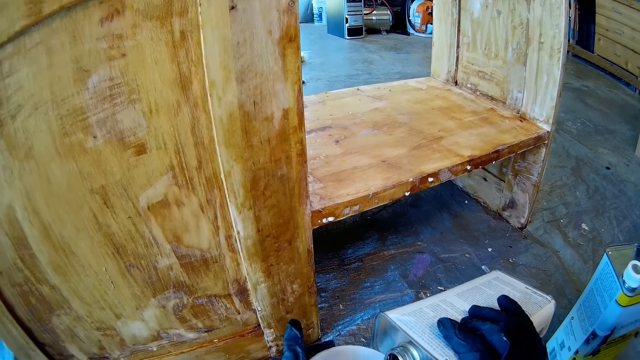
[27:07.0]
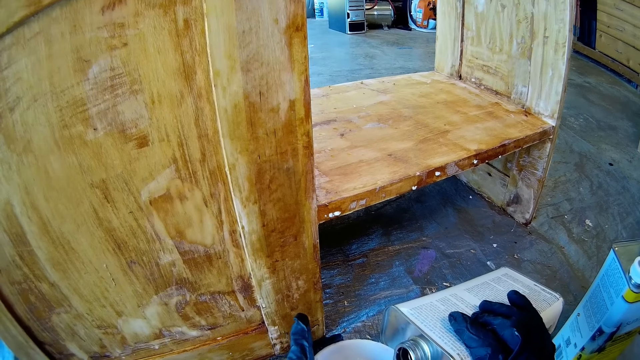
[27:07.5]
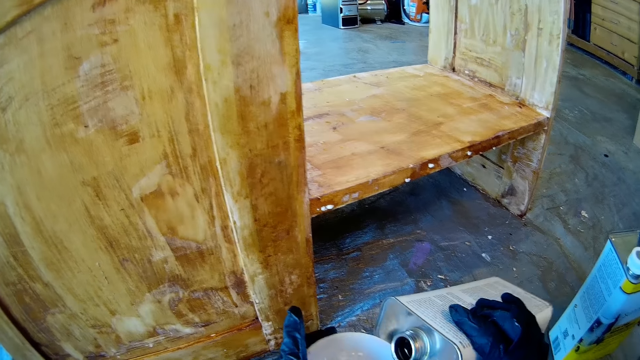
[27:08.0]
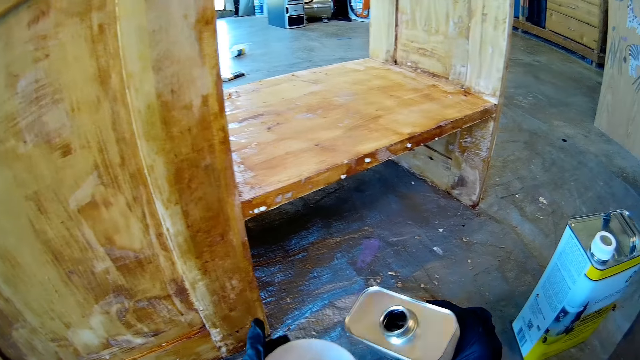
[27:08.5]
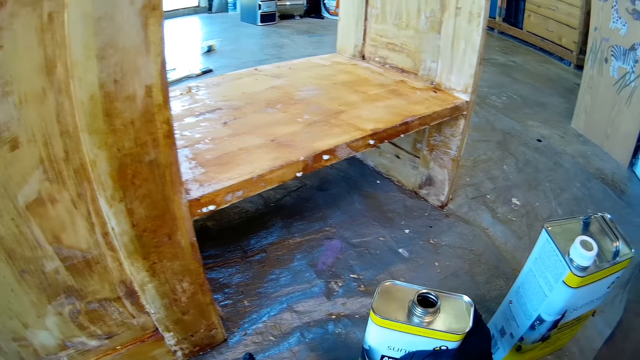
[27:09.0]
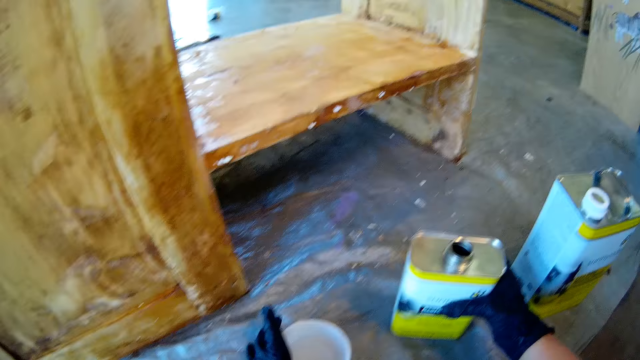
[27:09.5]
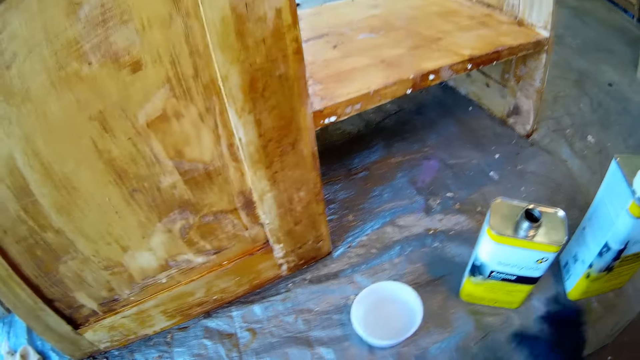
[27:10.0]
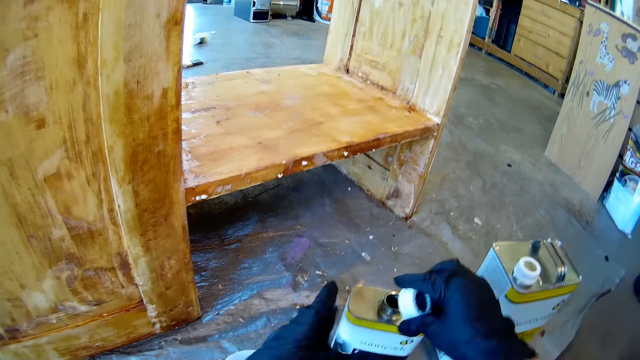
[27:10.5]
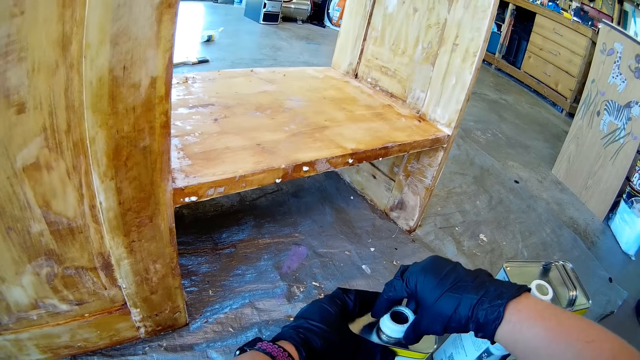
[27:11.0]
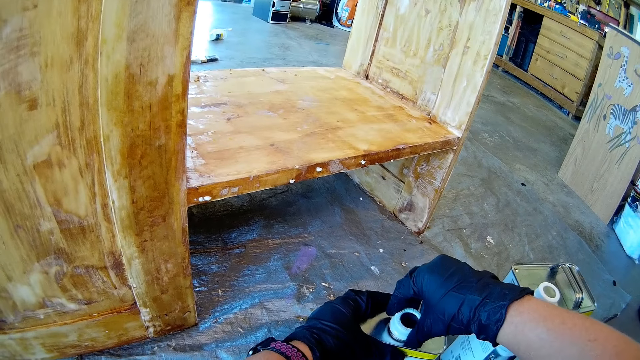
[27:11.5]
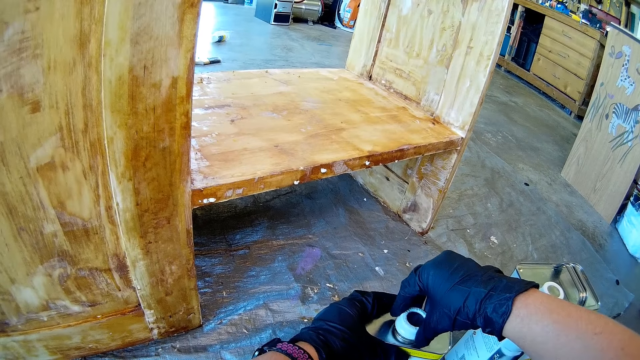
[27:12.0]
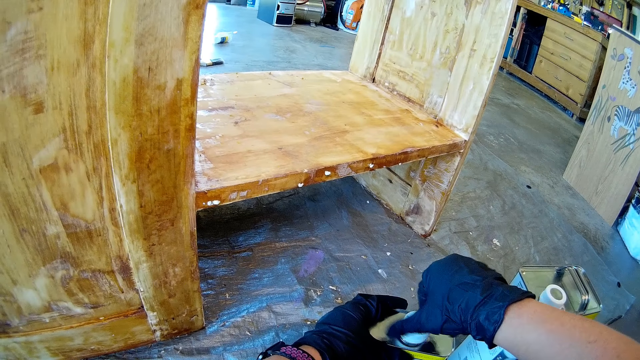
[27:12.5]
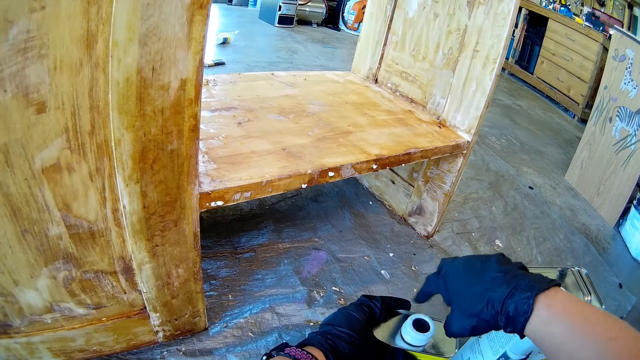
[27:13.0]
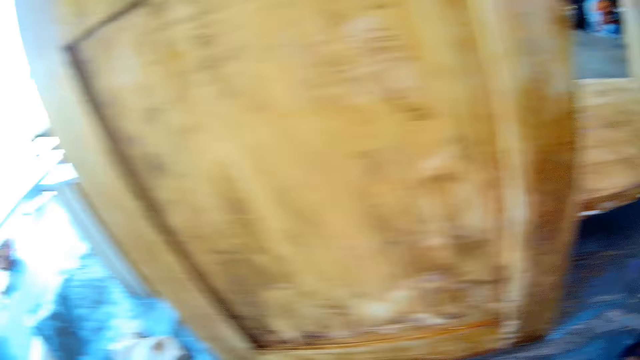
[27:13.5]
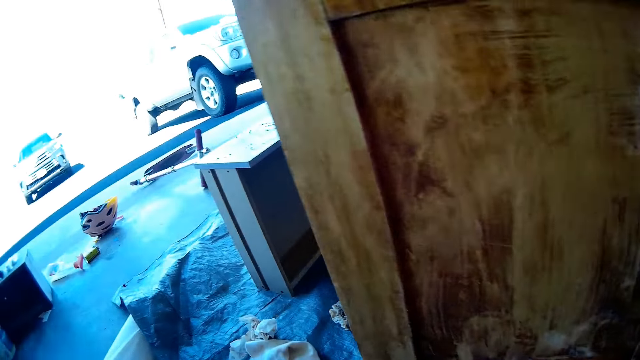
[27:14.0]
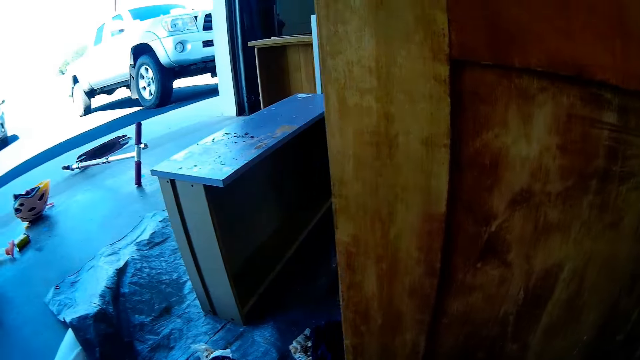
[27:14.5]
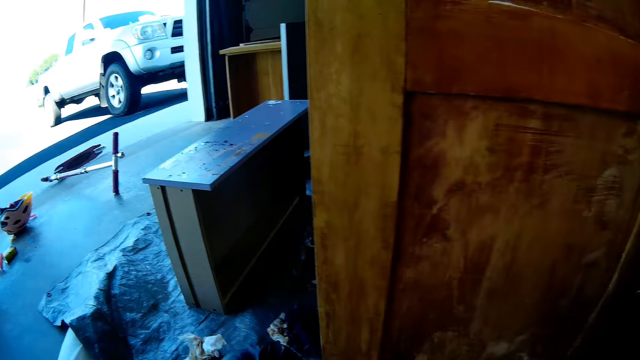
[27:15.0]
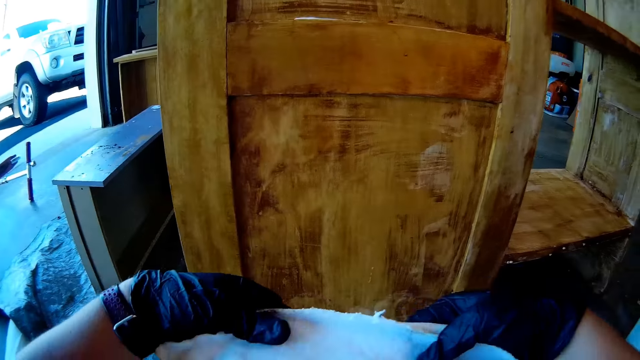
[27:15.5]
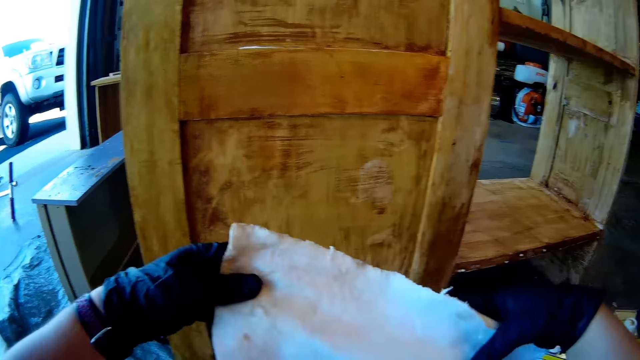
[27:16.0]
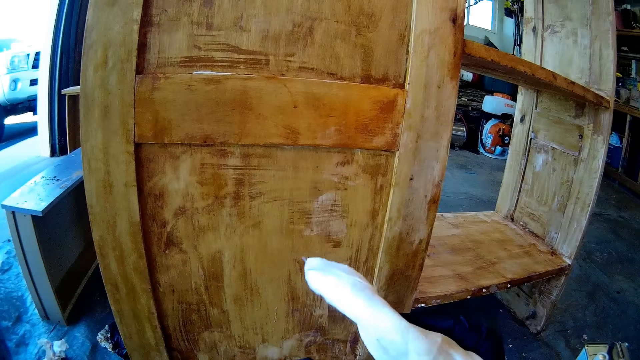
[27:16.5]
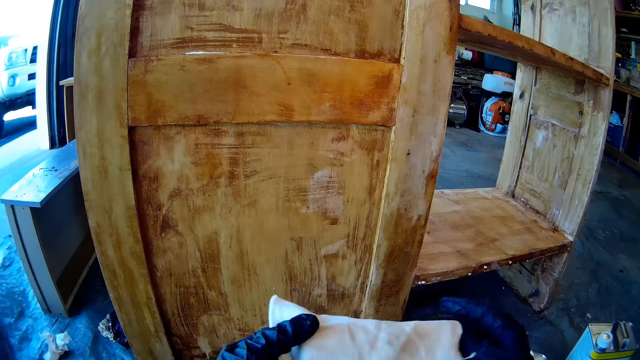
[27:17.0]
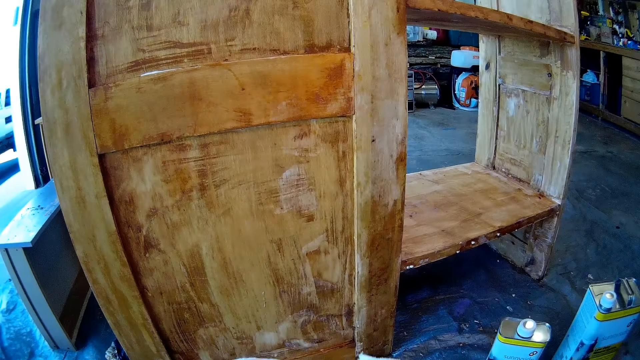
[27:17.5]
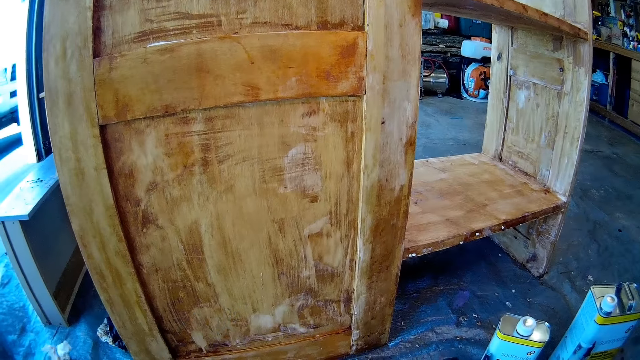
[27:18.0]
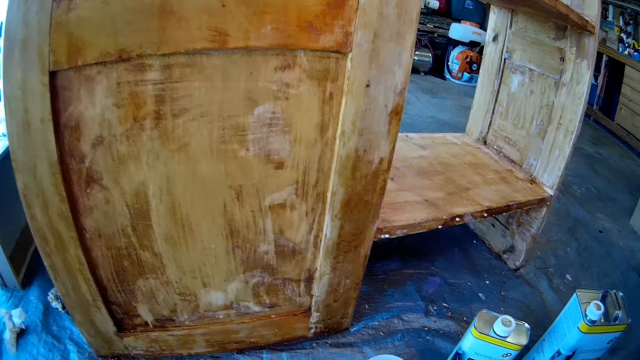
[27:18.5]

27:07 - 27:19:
The camera wearer pours the liquid in the tin. They close the jerrycan, hold a rag or fabric with both hands, and fold the rag with both hands.

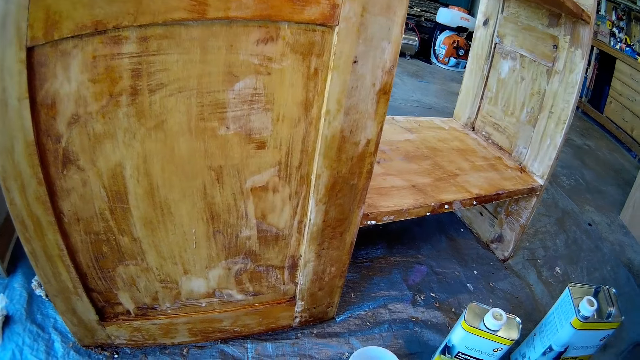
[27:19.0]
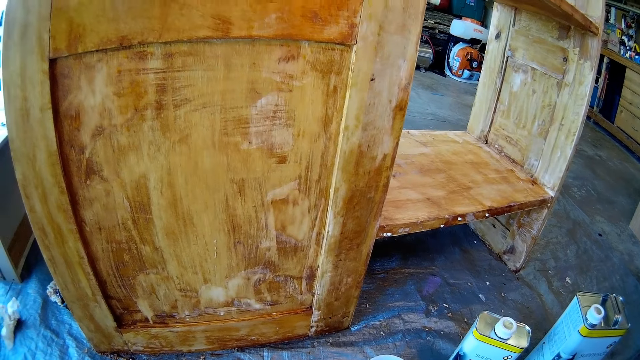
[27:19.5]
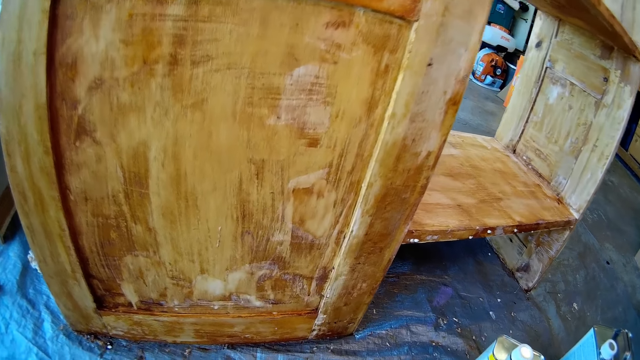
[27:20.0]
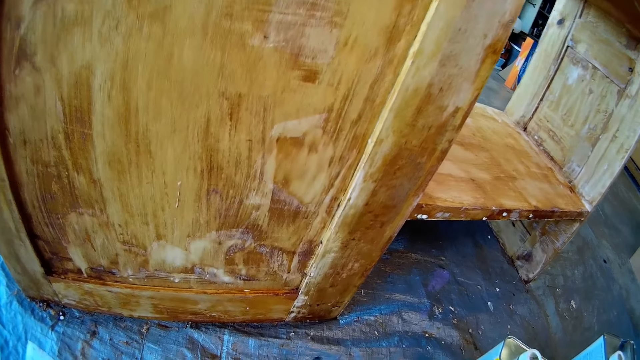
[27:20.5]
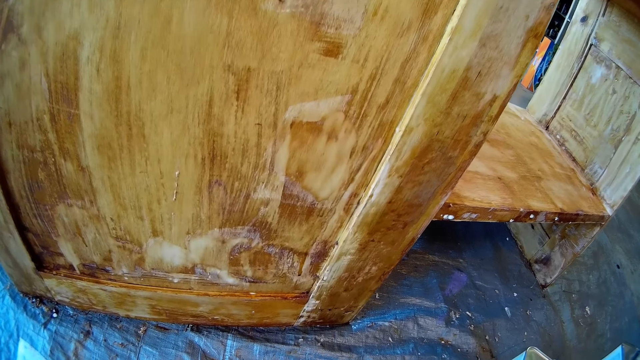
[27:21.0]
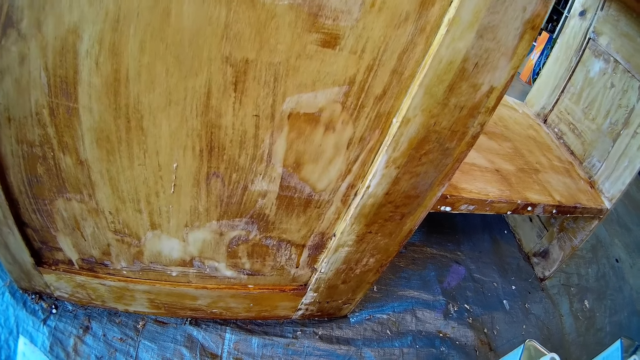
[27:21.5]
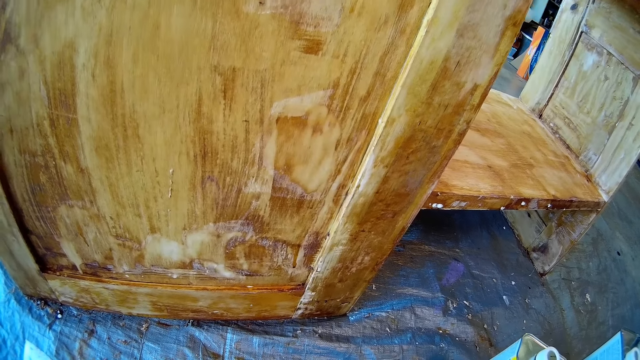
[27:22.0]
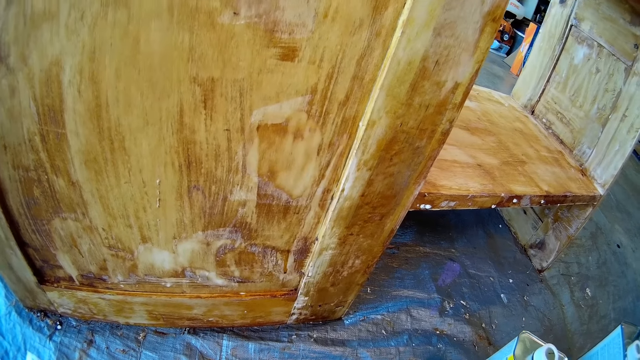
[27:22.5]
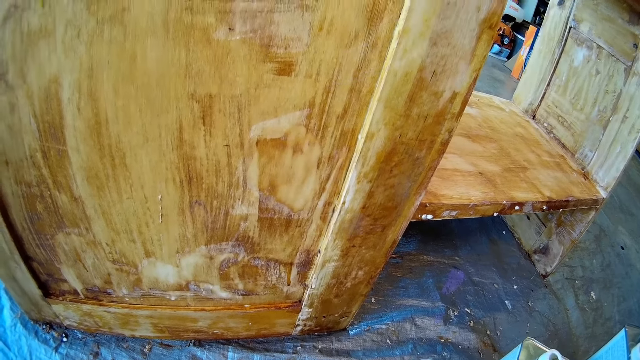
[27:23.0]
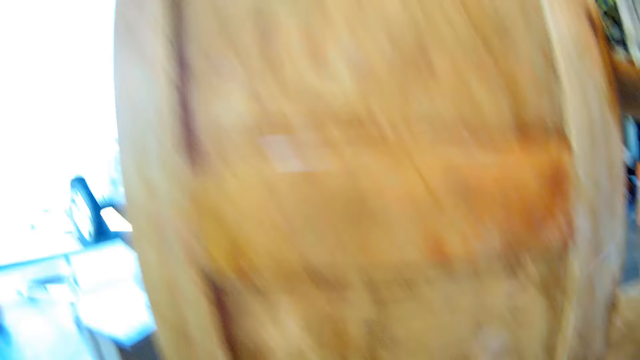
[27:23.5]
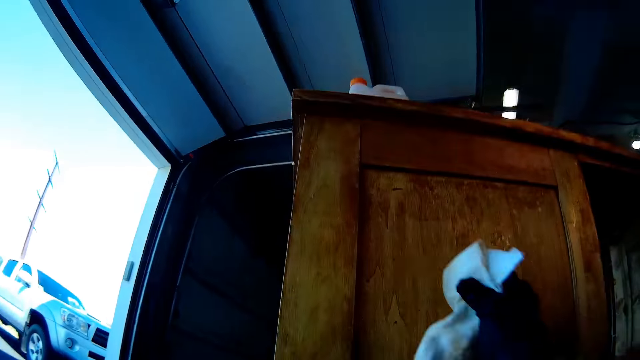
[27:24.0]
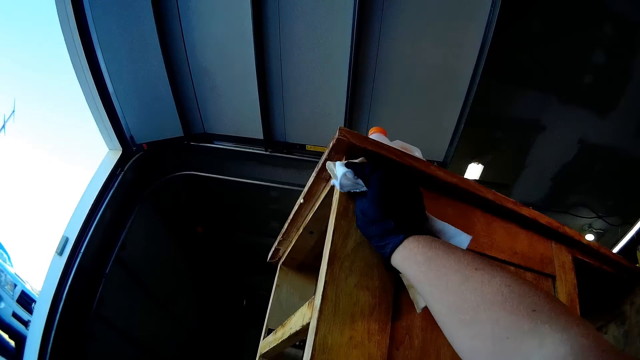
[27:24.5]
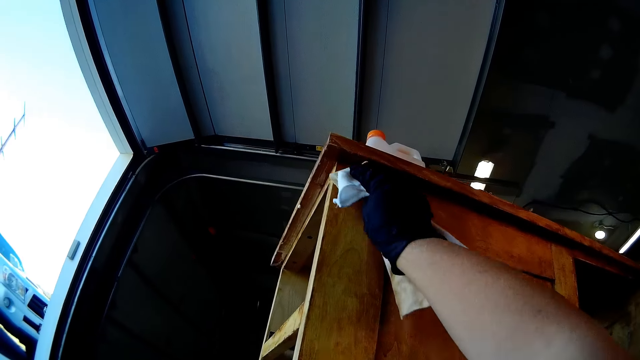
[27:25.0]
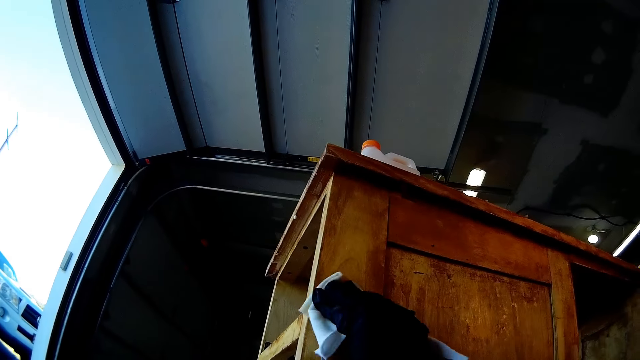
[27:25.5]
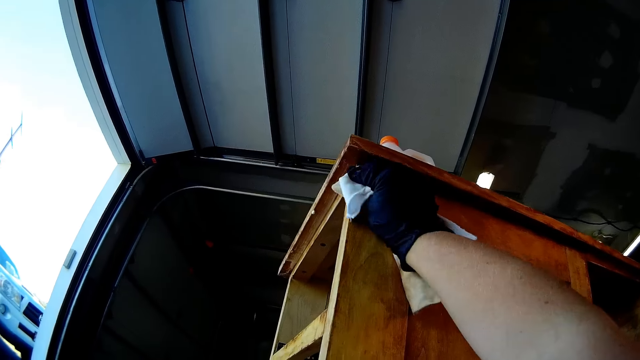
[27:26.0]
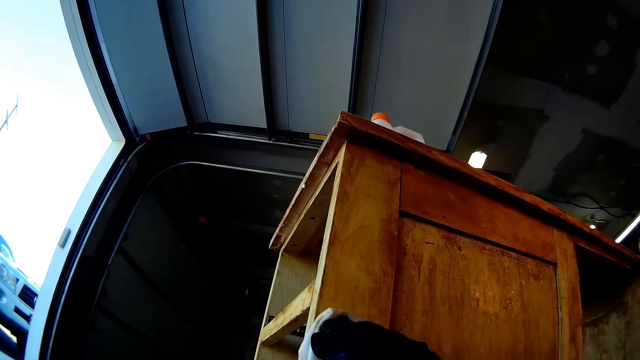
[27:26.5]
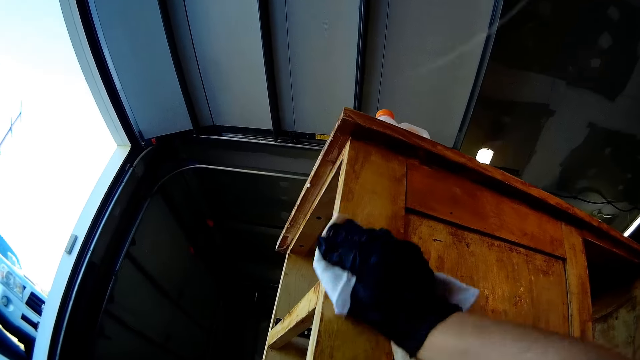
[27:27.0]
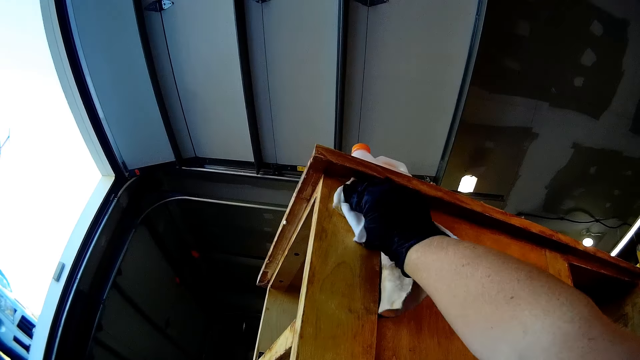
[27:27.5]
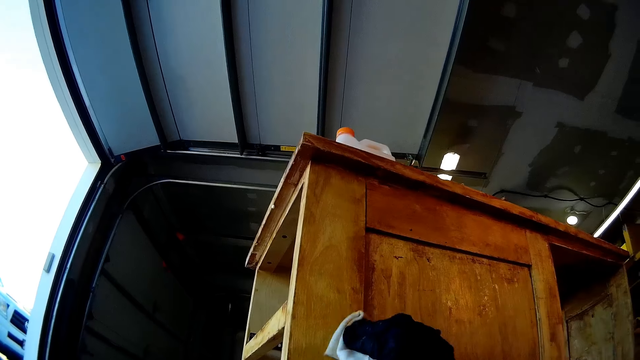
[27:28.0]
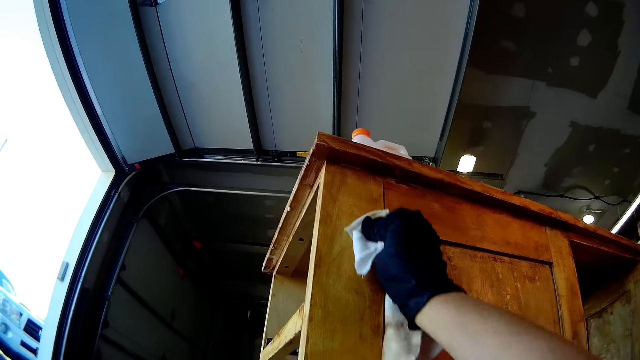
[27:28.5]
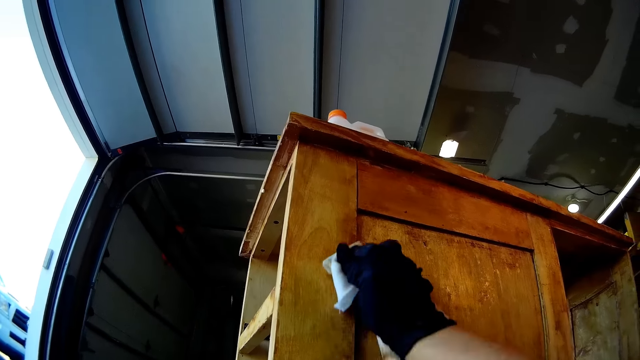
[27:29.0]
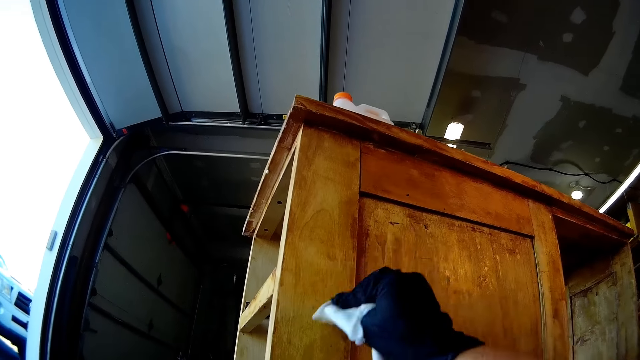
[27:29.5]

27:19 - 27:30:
The camera wearer dips the rag in the paint remover. They swing the right hand. They wipe the wooden frame using the fabric.
